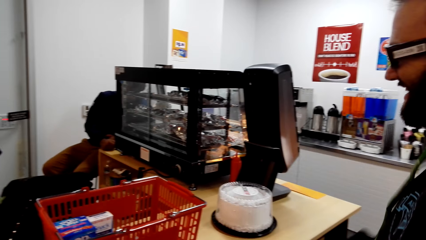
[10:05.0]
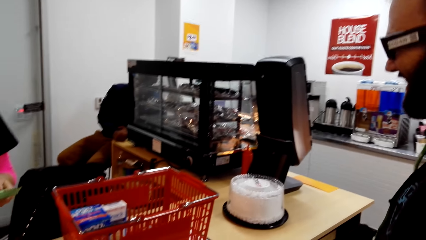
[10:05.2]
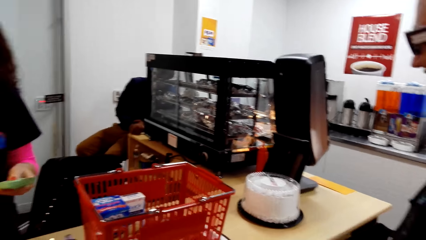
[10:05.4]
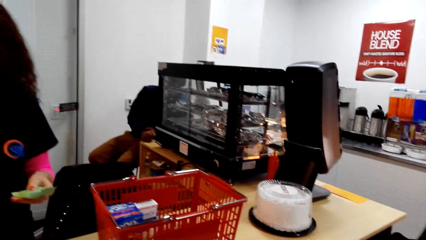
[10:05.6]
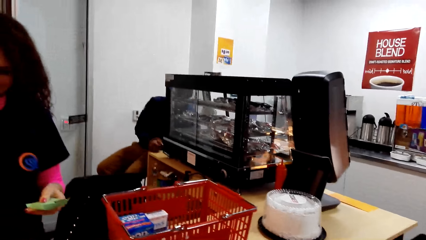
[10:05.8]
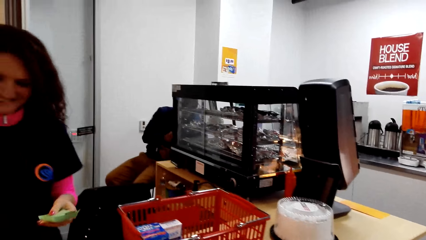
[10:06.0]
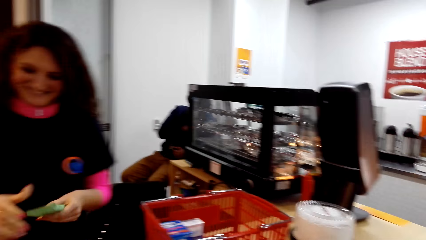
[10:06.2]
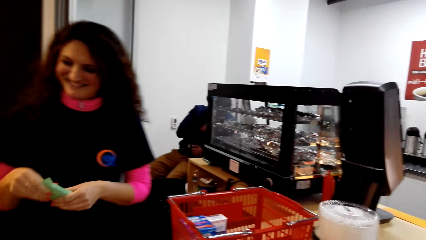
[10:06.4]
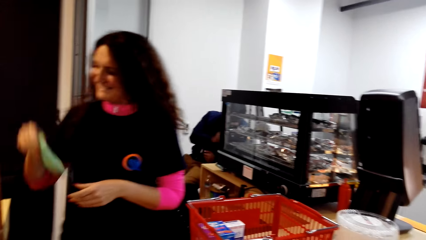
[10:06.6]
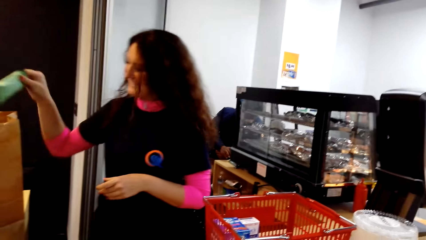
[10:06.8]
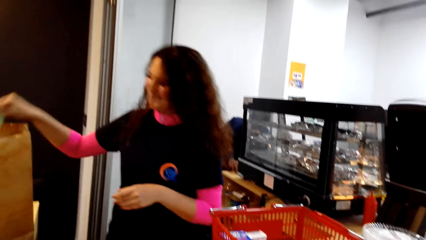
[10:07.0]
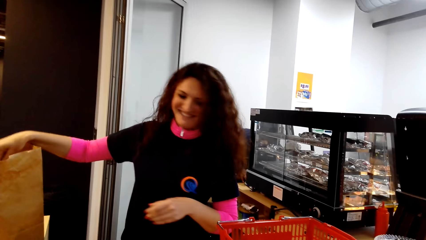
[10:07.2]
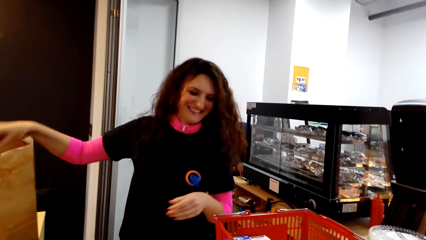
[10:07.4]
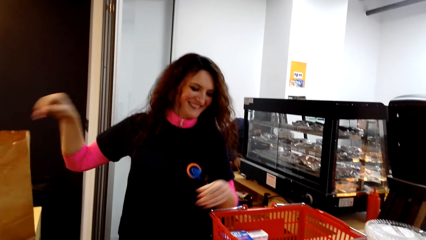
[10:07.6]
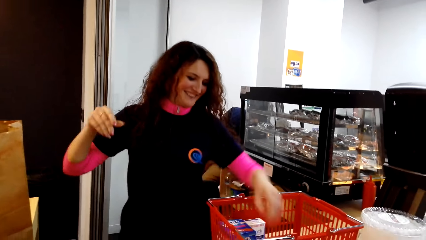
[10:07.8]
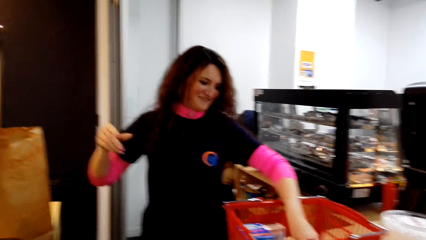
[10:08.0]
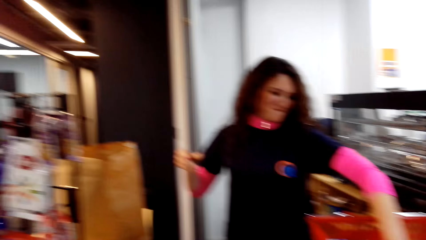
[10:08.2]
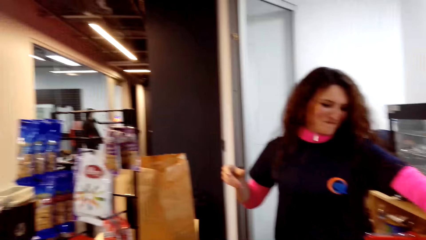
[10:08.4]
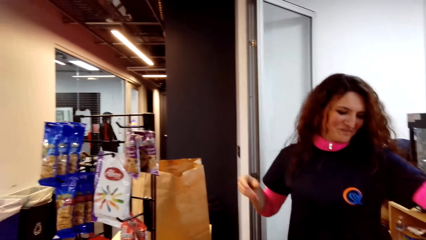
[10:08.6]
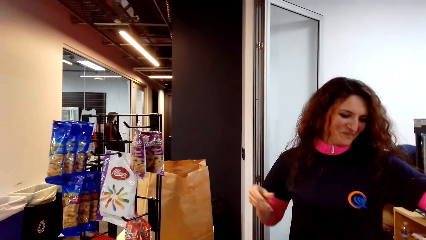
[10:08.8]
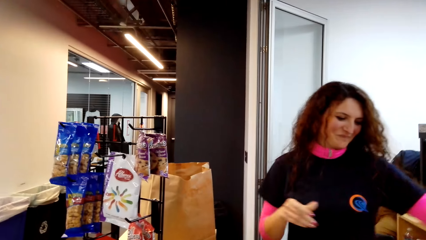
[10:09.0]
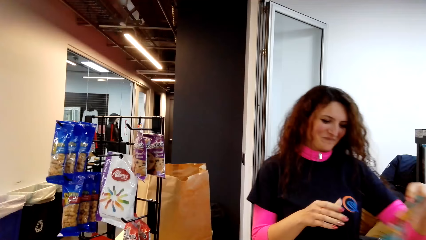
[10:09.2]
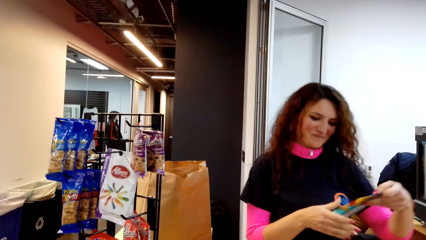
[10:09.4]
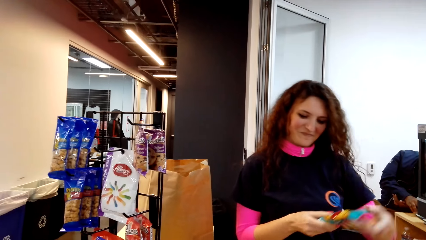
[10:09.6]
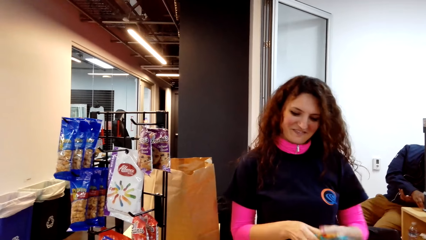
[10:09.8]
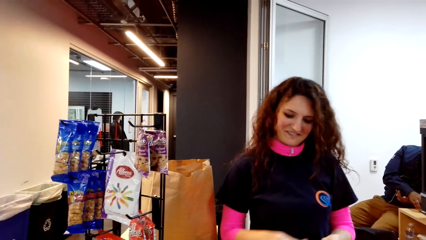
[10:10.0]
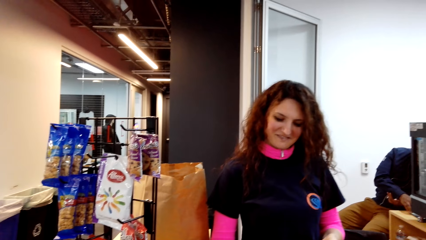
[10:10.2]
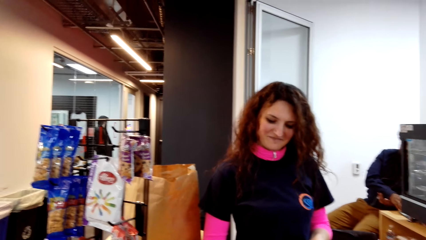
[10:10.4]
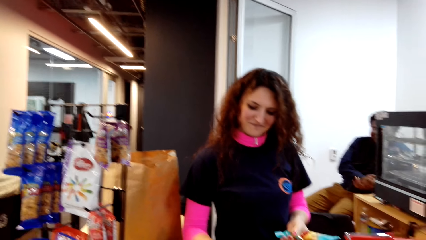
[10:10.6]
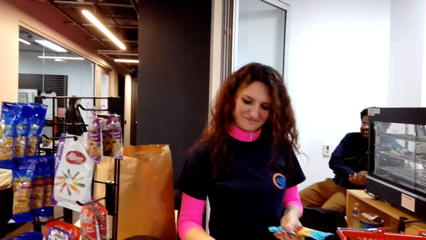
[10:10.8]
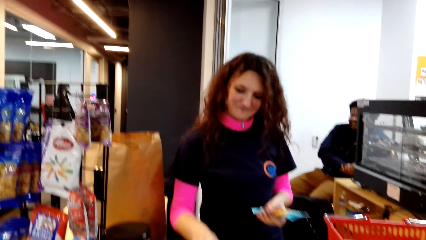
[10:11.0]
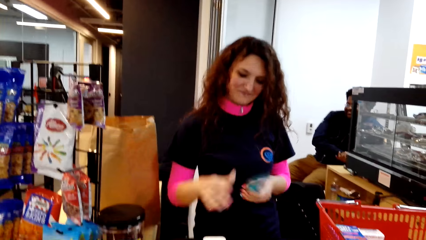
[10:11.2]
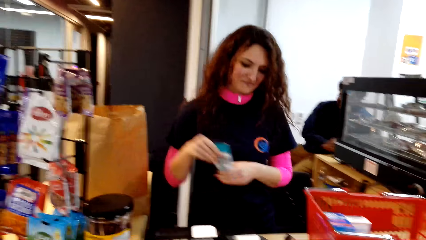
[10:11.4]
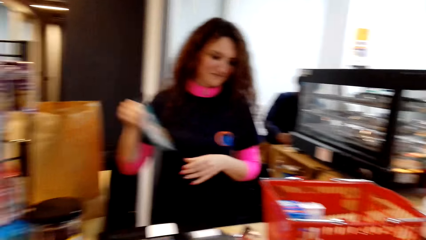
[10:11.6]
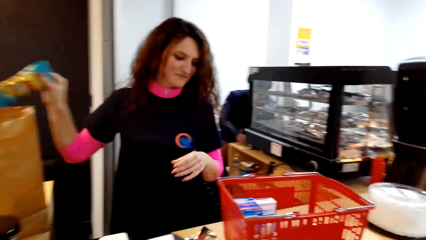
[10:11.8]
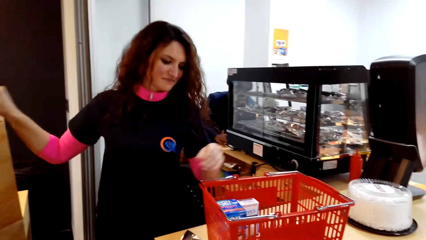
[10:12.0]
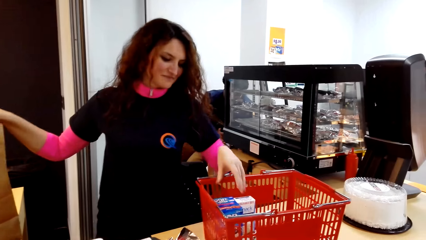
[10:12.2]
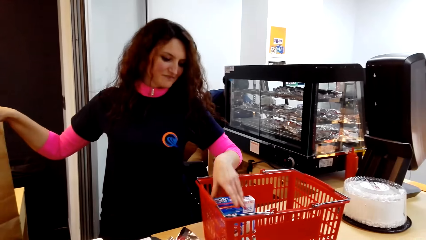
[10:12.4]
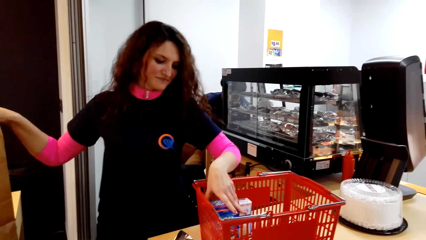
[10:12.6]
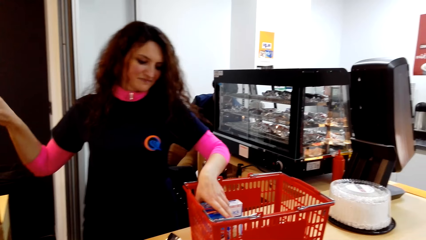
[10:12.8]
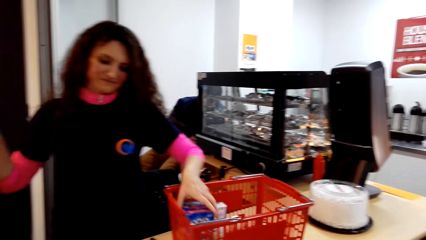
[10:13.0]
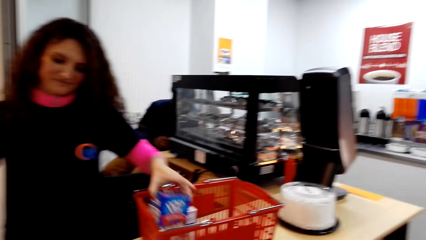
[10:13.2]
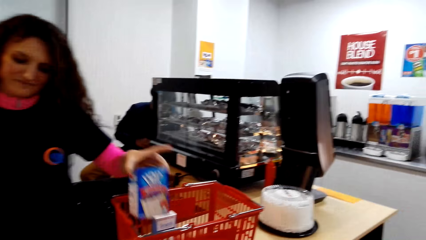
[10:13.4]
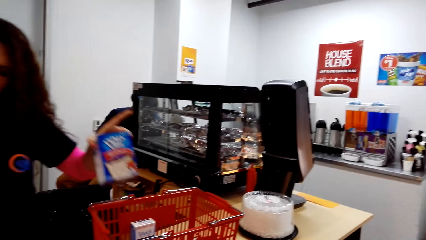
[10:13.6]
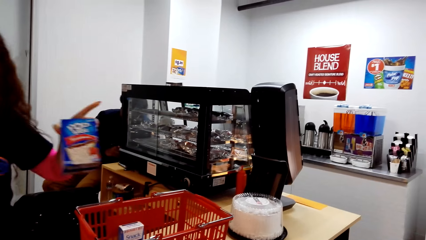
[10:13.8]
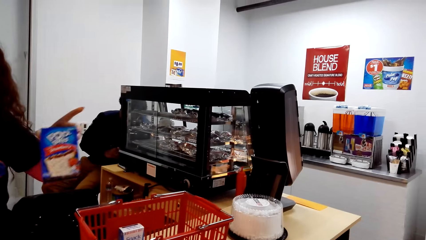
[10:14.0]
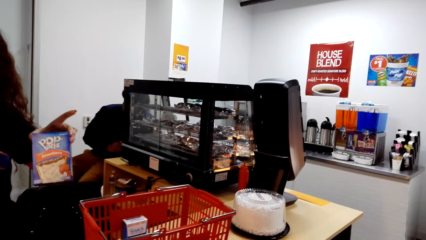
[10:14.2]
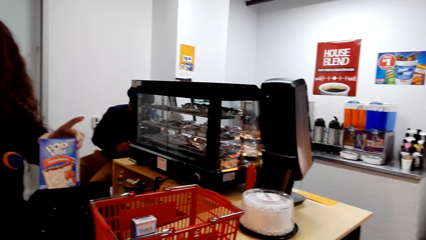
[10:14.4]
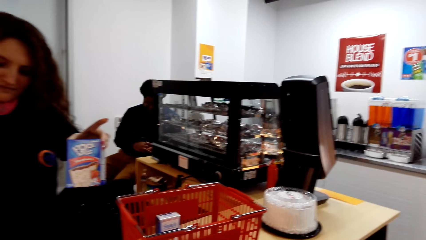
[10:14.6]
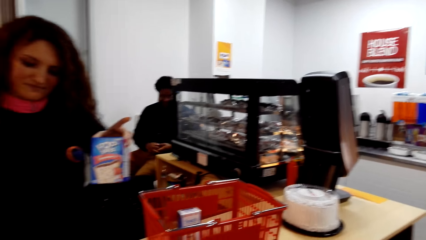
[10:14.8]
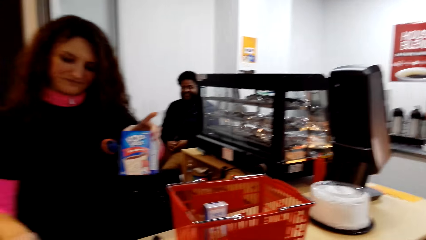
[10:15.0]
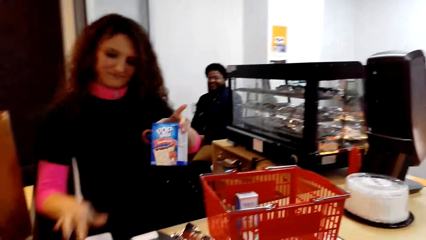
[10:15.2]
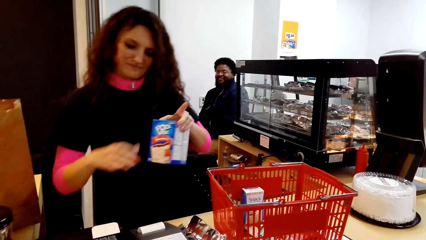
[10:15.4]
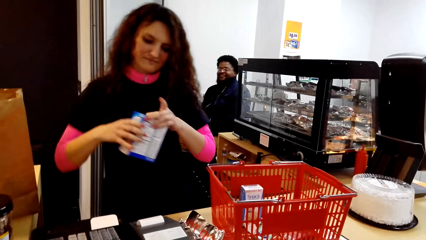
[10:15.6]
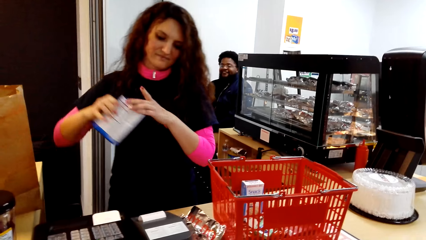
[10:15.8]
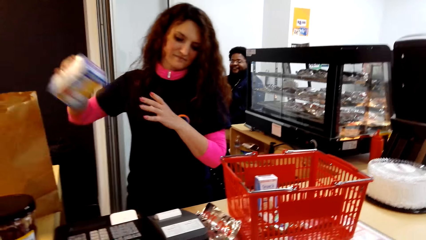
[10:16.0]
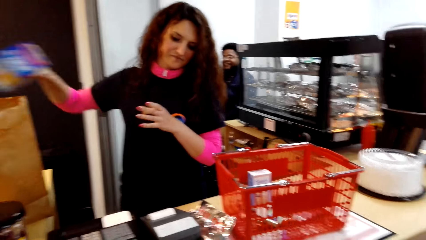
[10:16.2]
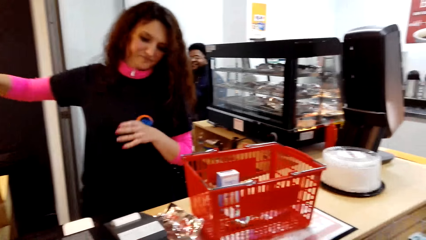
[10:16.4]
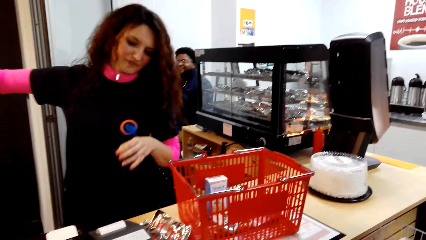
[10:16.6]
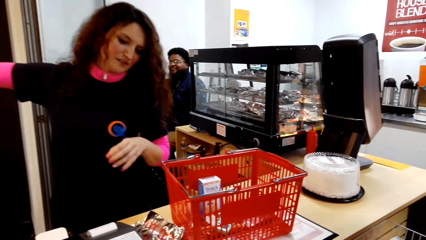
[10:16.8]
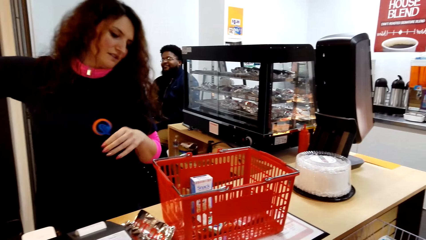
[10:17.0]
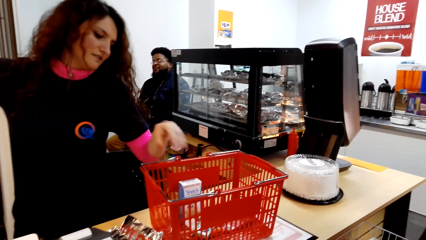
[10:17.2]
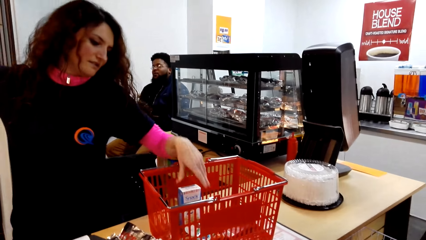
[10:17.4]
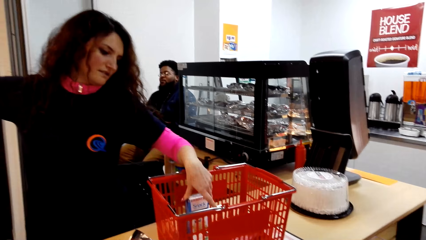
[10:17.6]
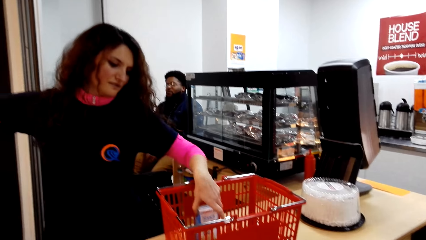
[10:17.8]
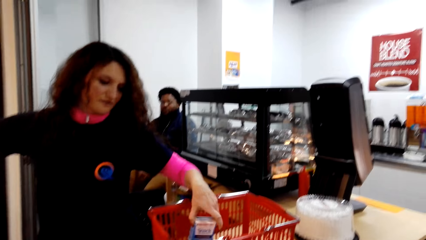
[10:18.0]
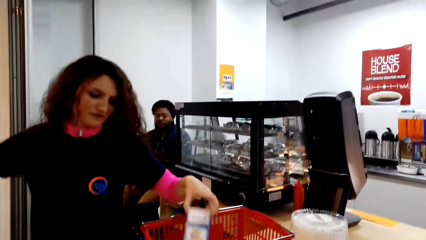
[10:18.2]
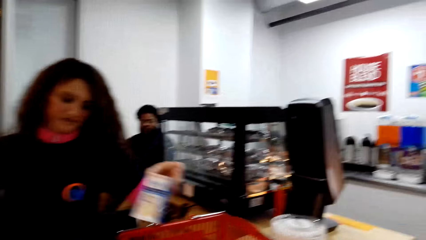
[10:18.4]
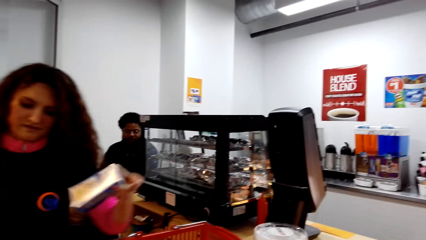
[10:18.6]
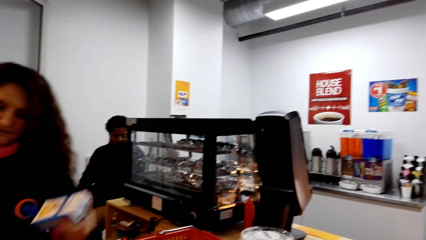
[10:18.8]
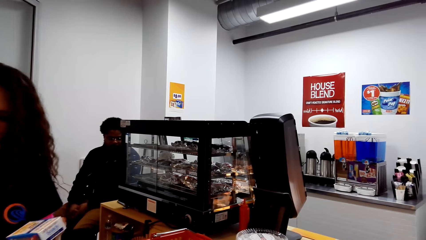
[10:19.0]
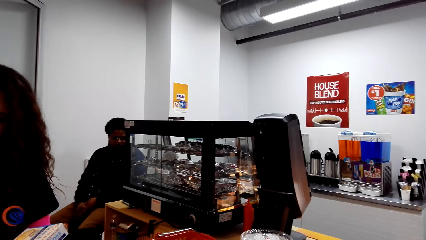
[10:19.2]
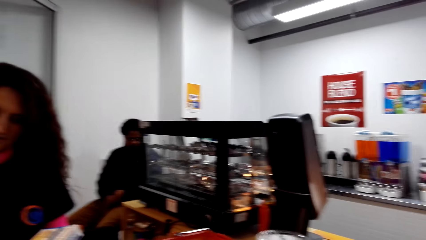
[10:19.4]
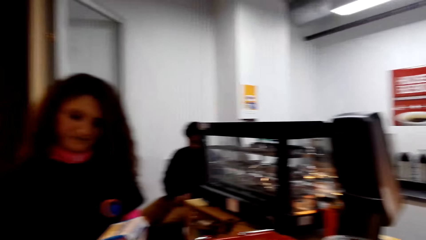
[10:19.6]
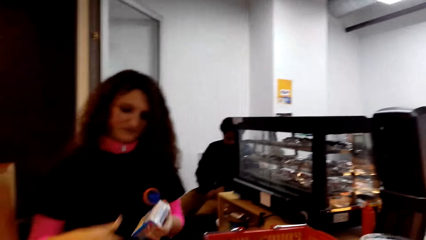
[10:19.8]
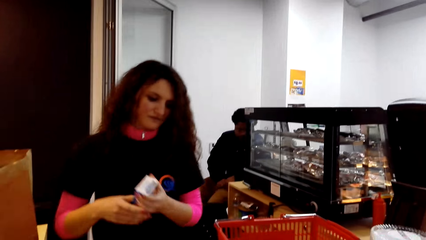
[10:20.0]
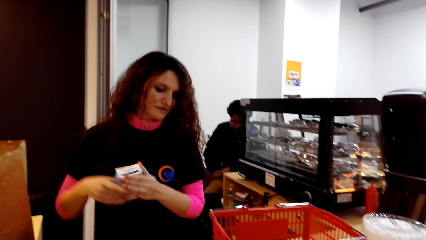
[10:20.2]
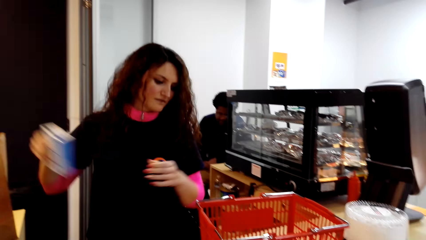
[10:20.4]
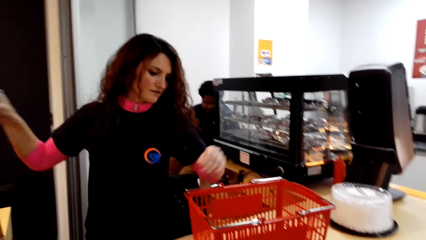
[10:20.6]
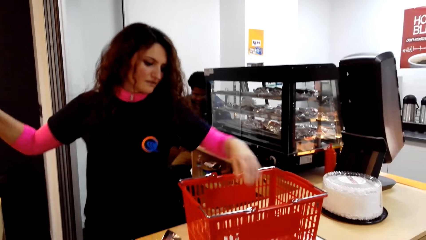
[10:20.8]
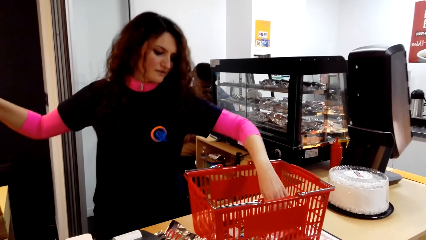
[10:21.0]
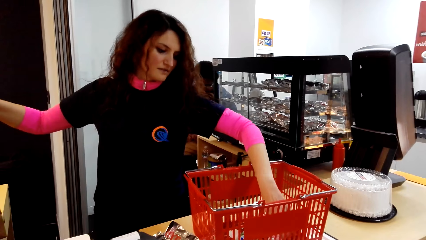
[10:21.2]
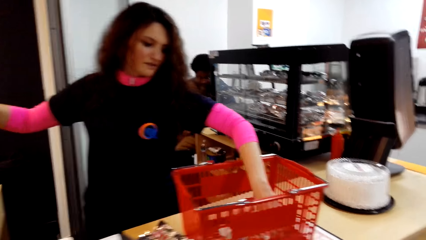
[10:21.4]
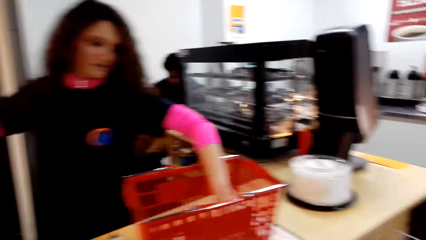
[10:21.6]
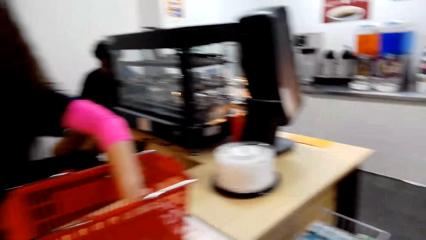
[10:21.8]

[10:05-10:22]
A lady operates a point of sale machine. The camera wearer looks around the cashier desk. The lady puts something in a bag, picks up something from a basket, operates the point of sale machine, puts something in the bag, picks up something from the basket and operates the point of sale machine. A man sits upright. The lady puts something in the bag, operates the point of sale machine and picks up something from the basket.
